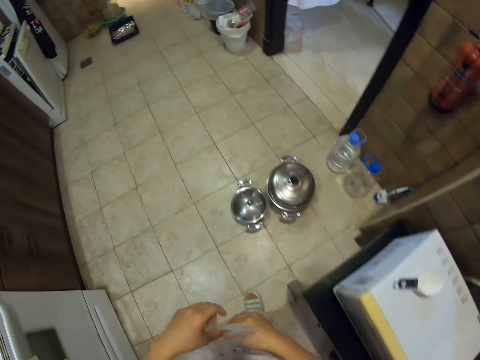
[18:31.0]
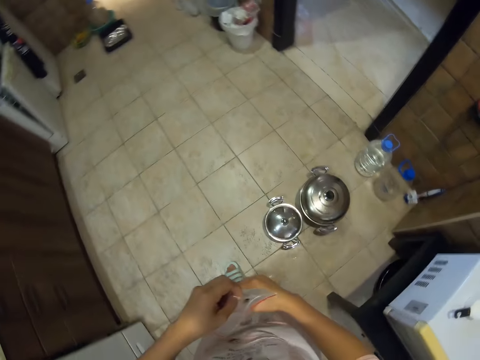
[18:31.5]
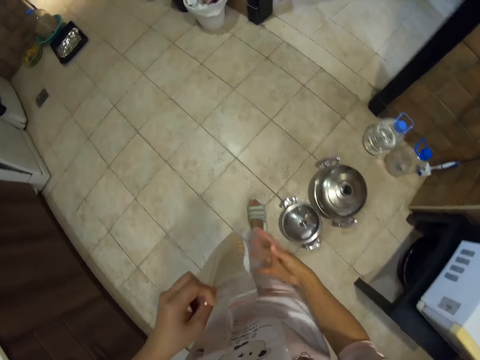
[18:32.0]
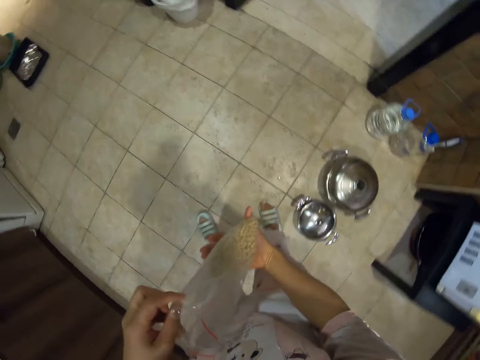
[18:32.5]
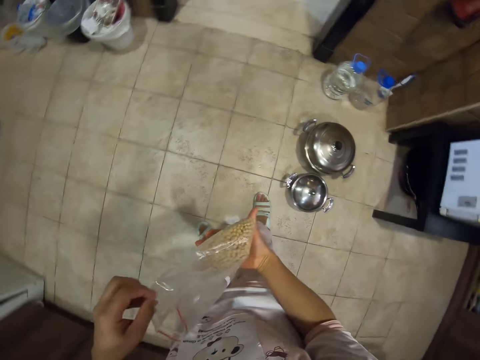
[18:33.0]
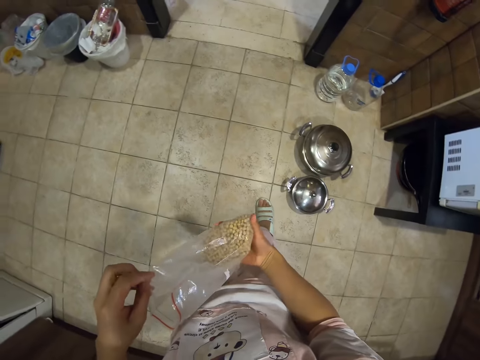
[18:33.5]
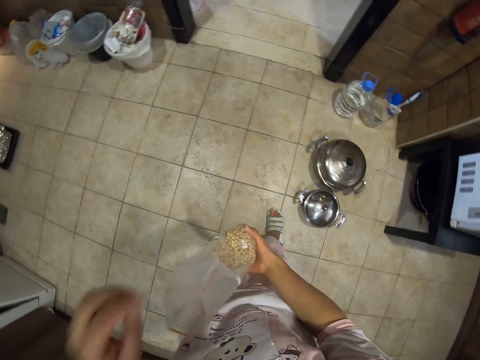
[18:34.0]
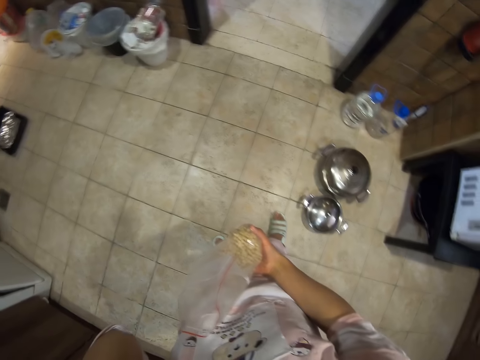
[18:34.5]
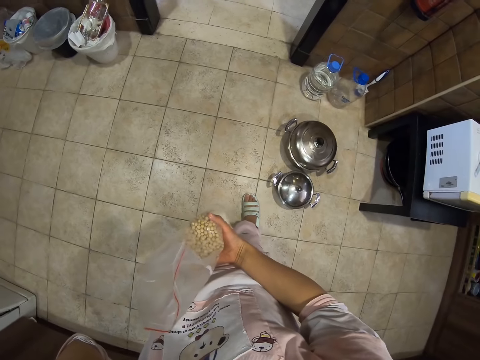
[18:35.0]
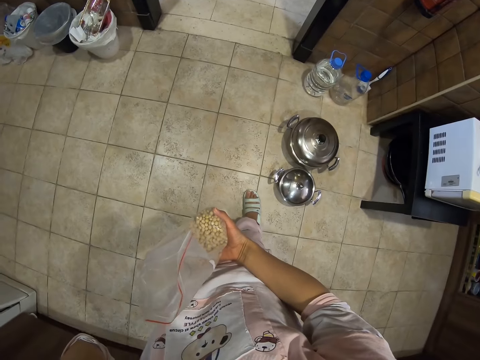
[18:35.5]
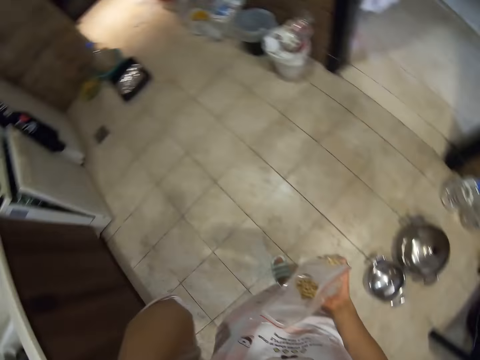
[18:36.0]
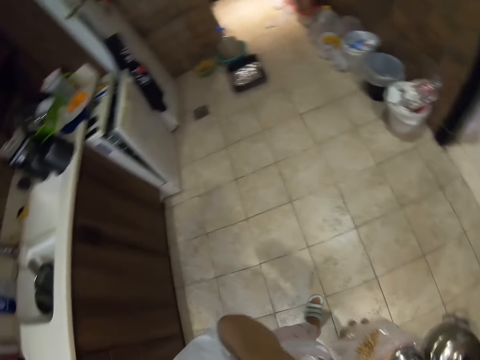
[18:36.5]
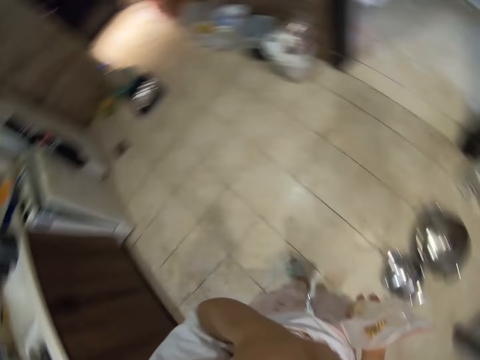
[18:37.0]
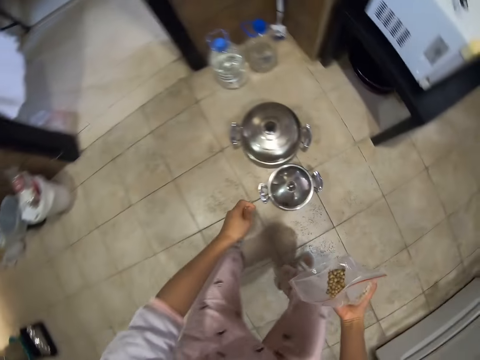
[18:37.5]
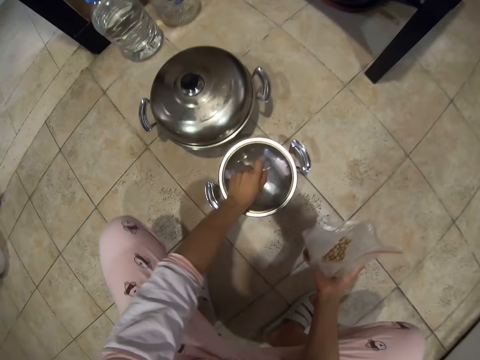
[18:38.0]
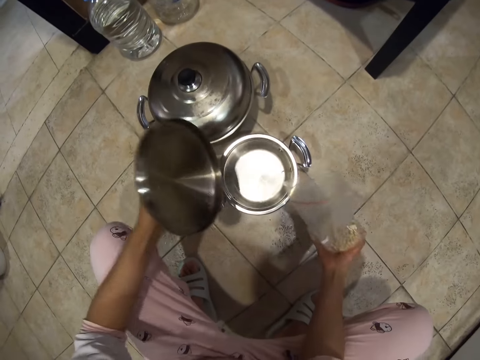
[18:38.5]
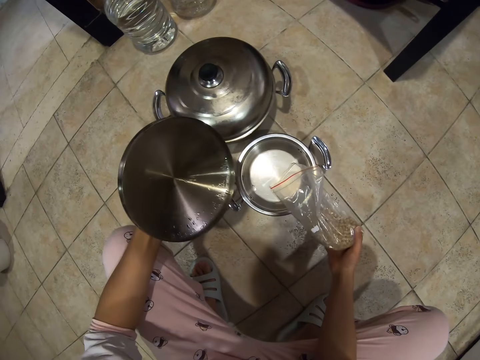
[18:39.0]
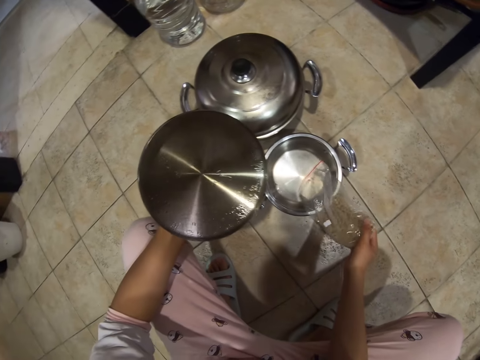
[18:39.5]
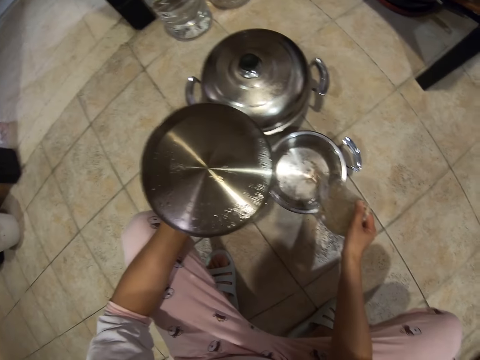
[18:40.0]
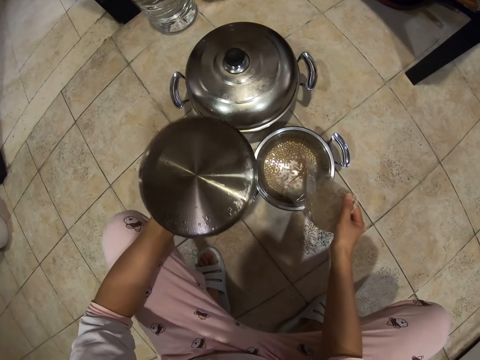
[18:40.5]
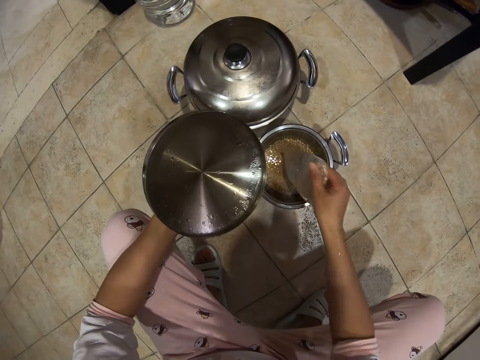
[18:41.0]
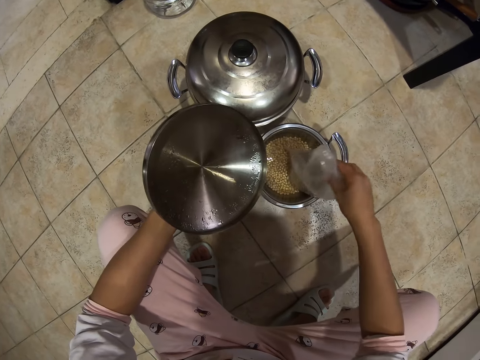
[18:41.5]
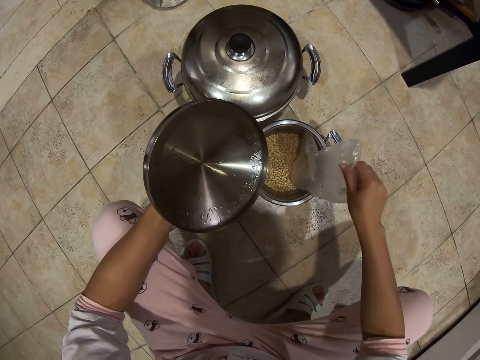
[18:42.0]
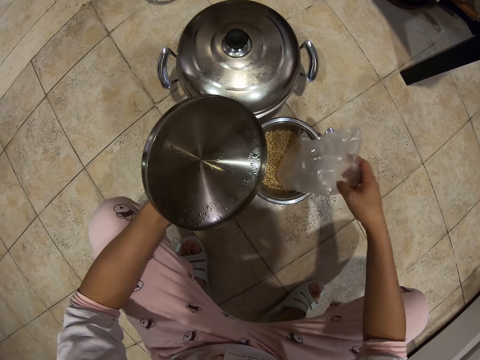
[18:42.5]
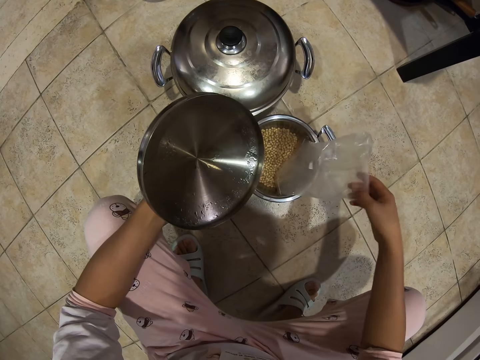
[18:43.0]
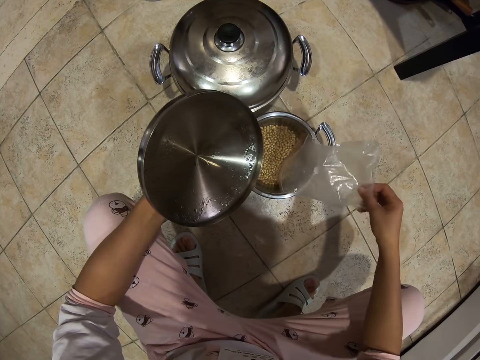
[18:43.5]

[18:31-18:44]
The camera wearer walks around. They look around. They open the cooking pot. They pour cereals in the cooking pot.

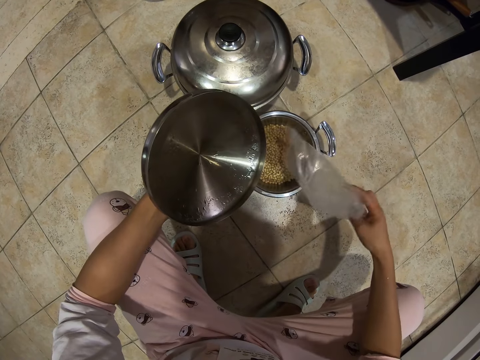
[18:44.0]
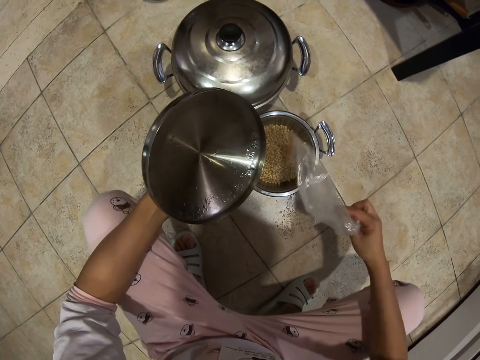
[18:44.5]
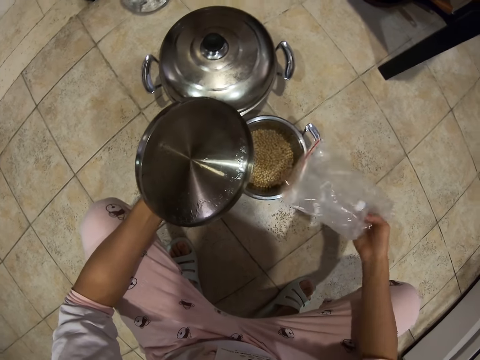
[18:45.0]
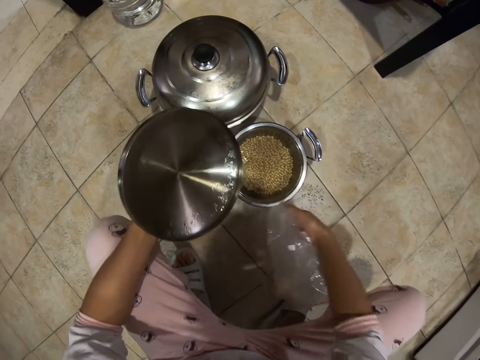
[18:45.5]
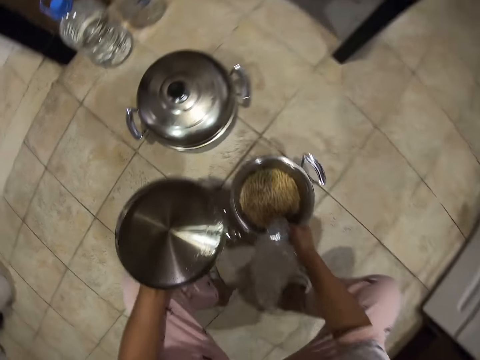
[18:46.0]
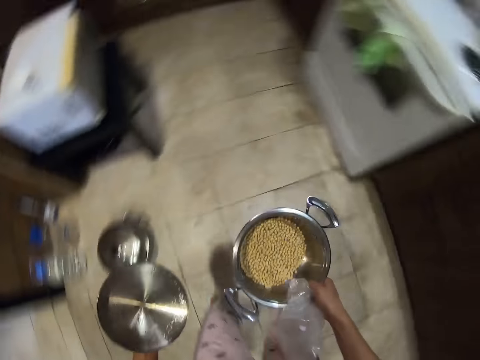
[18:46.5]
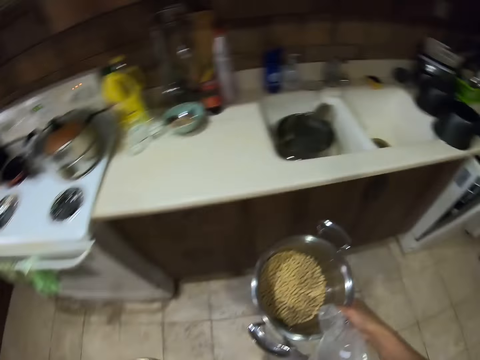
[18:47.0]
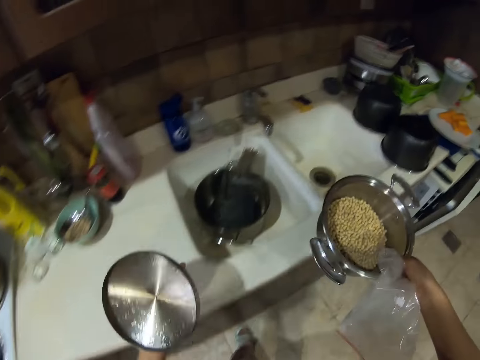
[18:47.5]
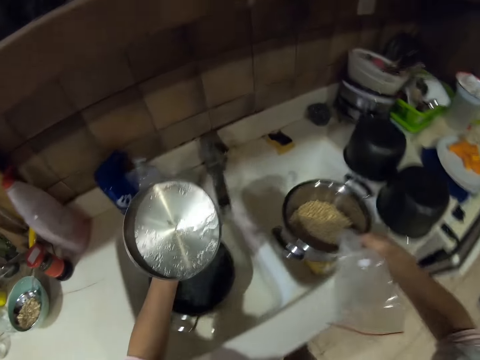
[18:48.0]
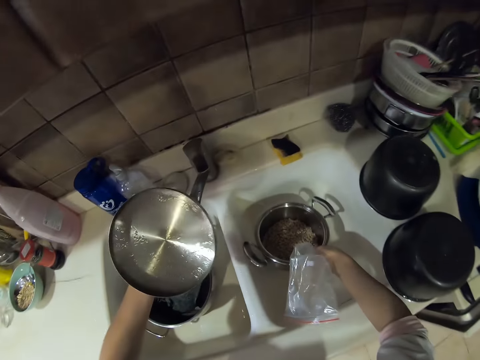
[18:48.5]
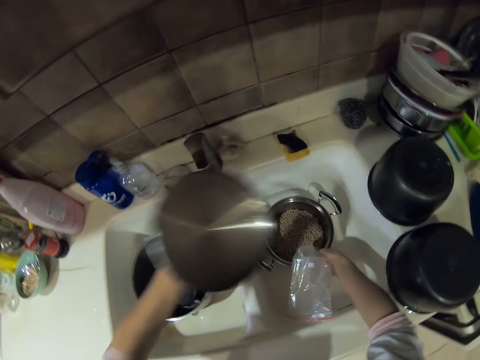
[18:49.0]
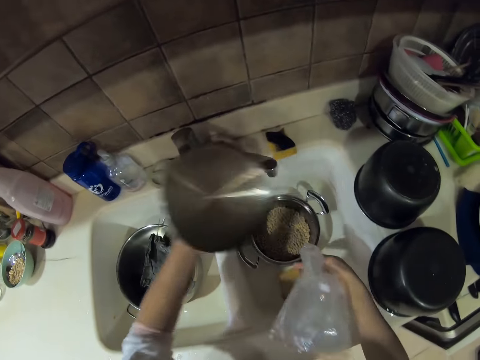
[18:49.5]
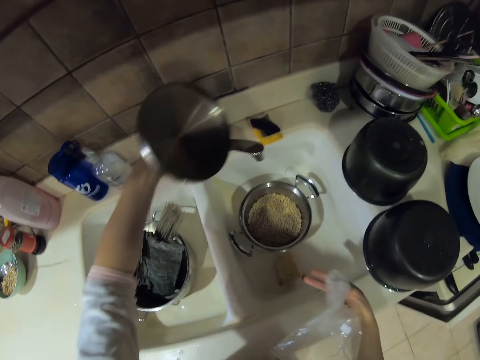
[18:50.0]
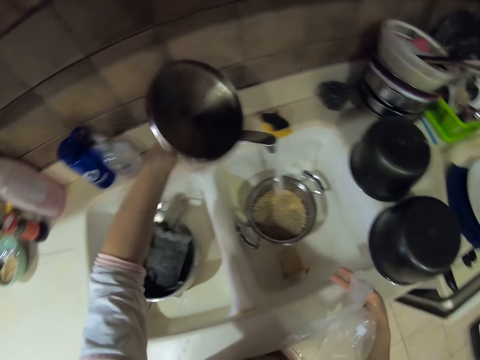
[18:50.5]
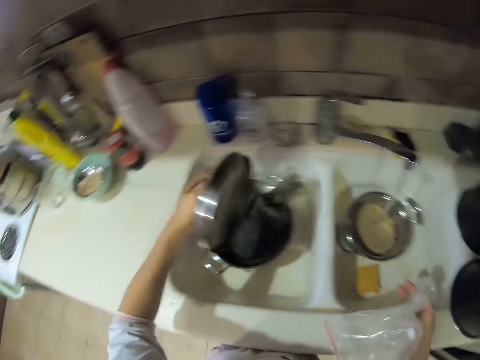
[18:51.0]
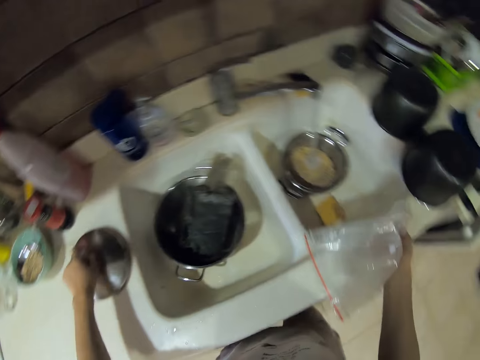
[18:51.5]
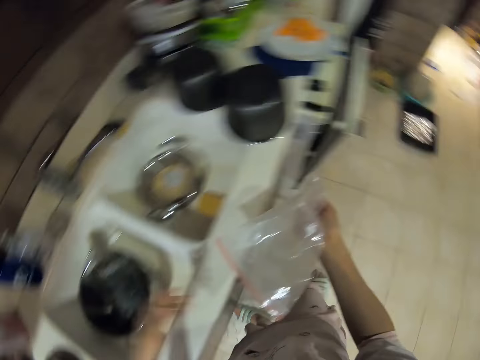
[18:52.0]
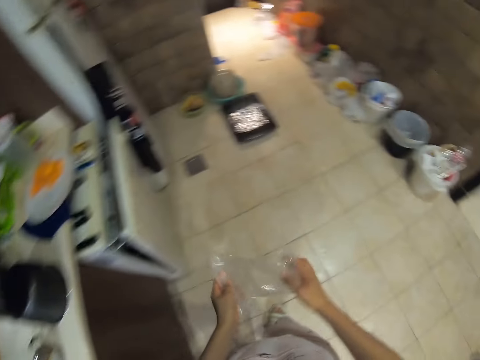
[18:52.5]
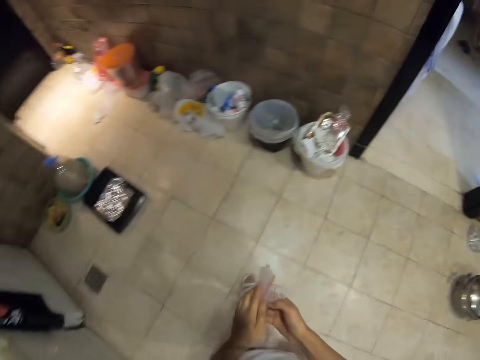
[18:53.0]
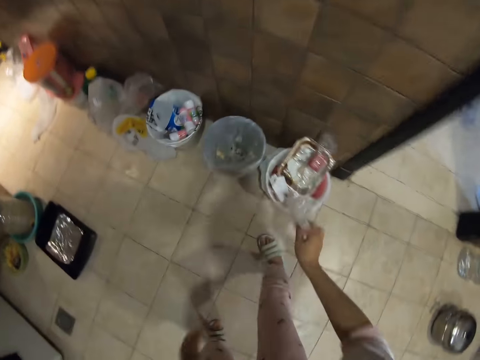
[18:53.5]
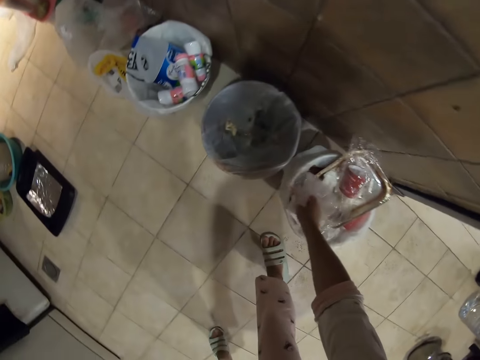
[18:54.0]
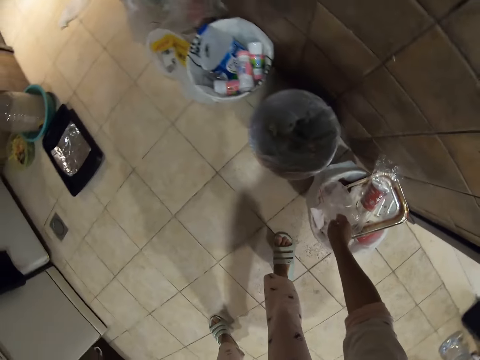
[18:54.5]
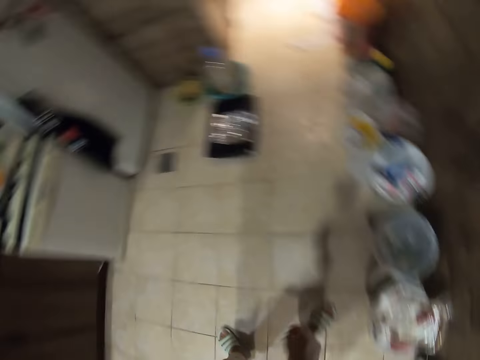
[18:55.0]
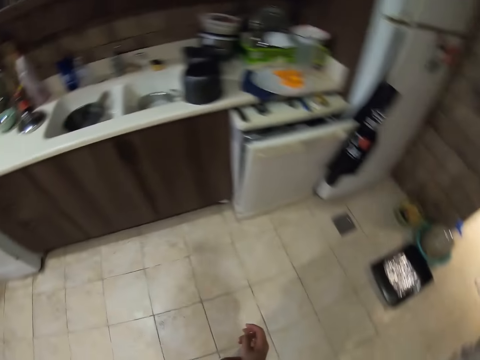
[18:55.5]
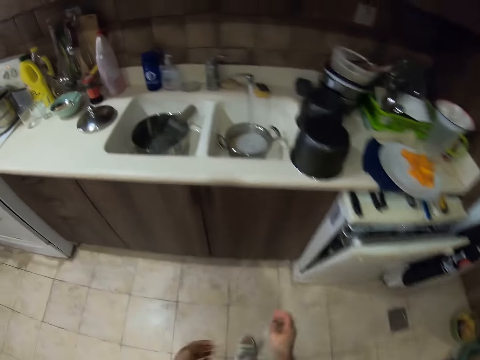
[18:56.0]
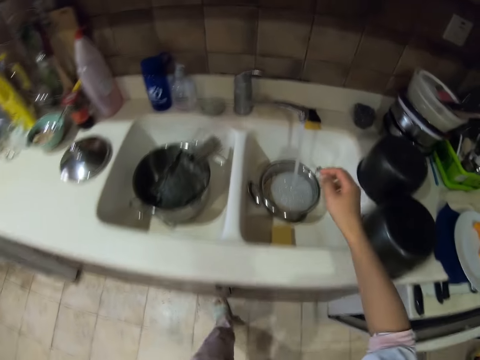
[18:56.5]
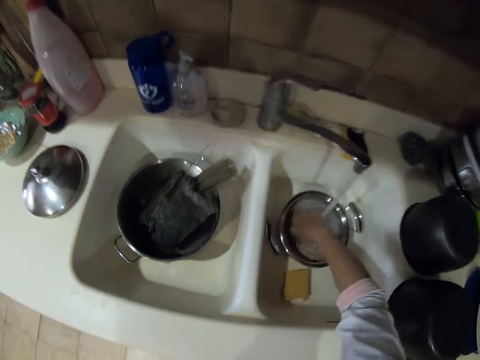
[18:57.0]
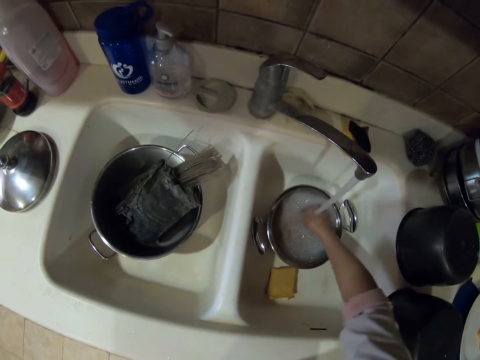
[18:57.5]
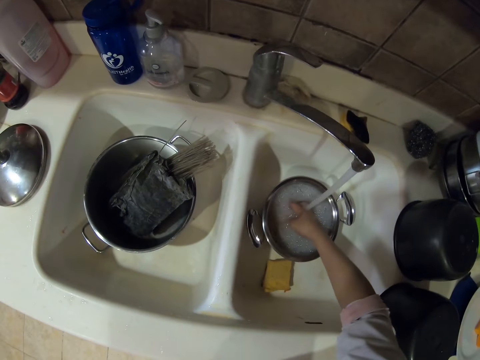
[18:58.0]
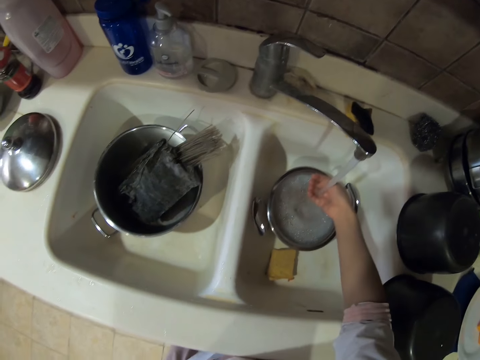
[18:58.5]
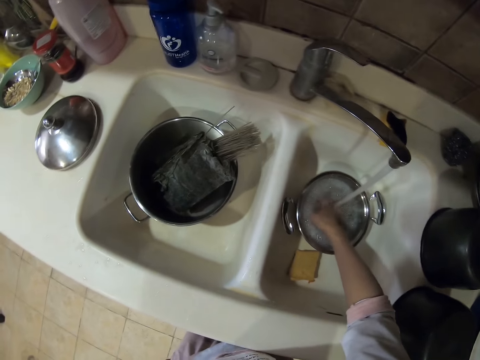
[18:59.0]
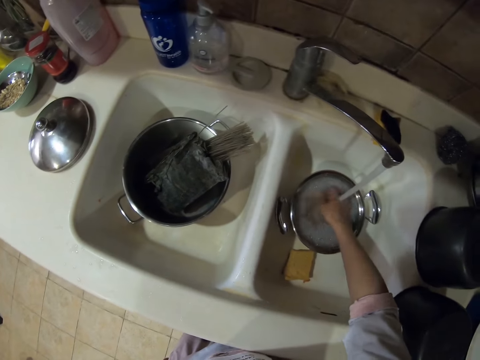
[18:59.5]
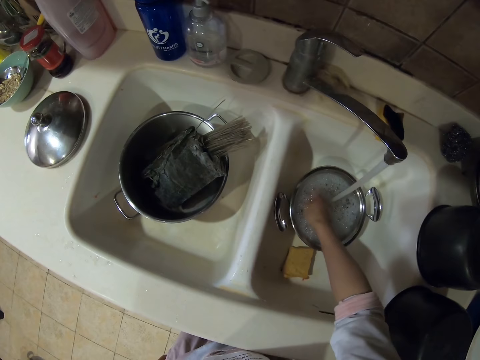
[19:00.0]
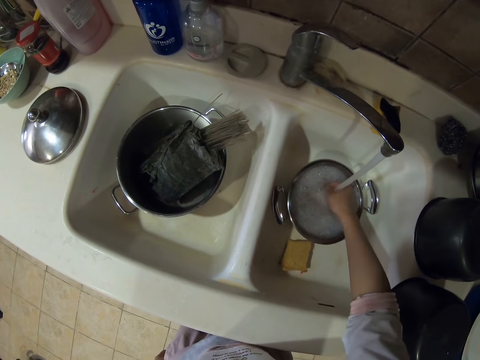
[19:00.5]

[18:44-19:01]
The camera wearer picks up the cooking pot. They put the cooking pot in the sink. They open the tap. They put the lid down. They walk around. They put the paper bag in the trash bin. They walk around. They wash the cereals.
